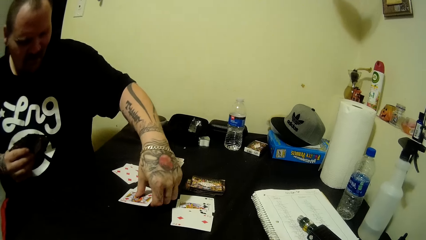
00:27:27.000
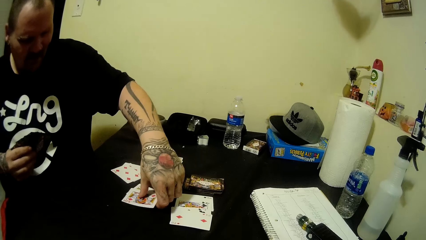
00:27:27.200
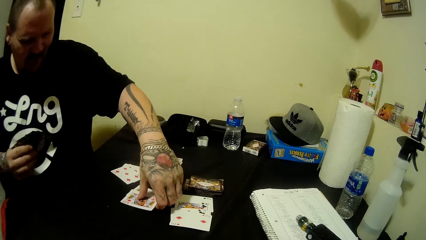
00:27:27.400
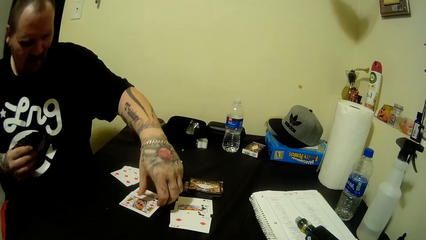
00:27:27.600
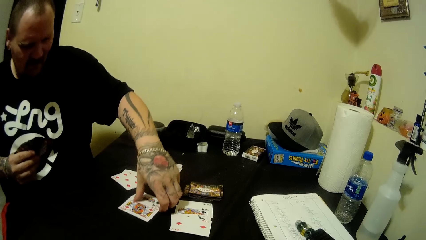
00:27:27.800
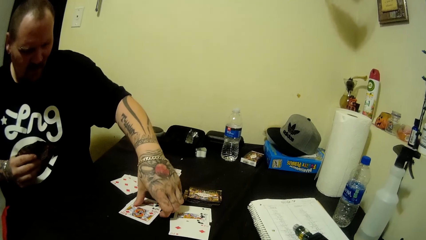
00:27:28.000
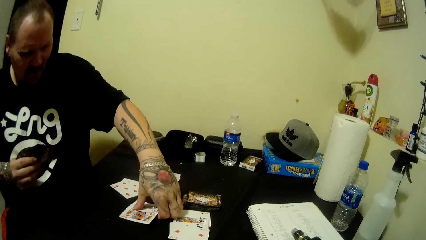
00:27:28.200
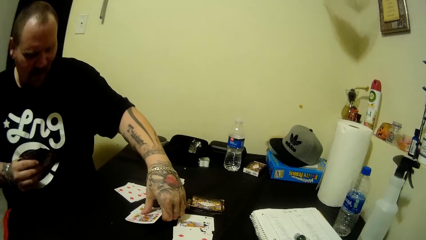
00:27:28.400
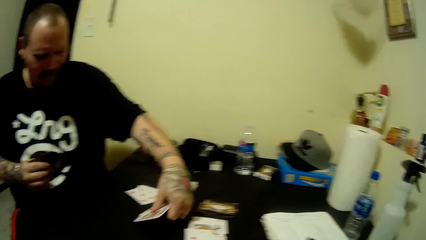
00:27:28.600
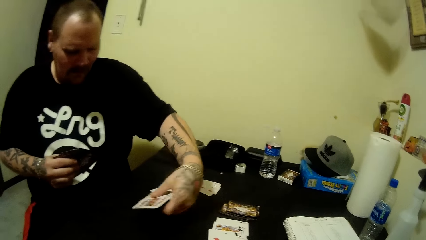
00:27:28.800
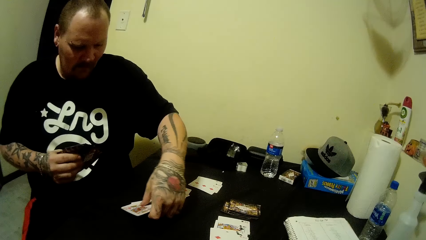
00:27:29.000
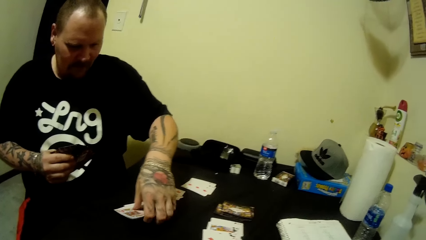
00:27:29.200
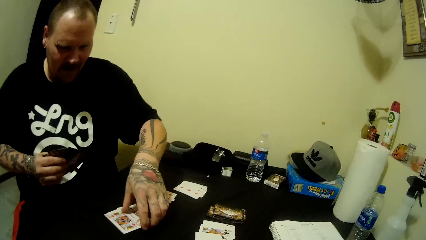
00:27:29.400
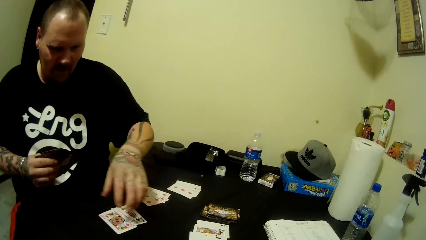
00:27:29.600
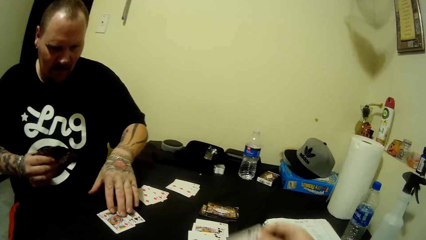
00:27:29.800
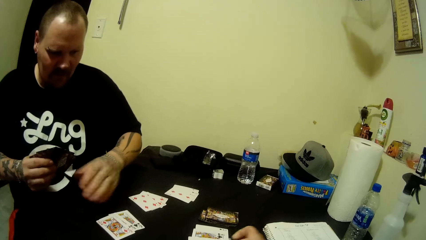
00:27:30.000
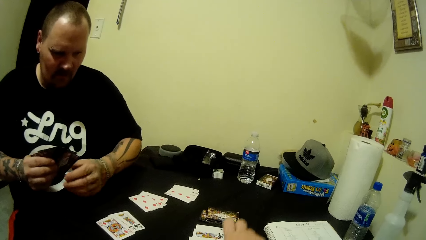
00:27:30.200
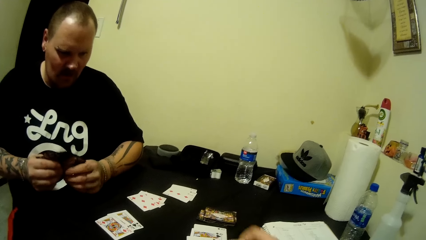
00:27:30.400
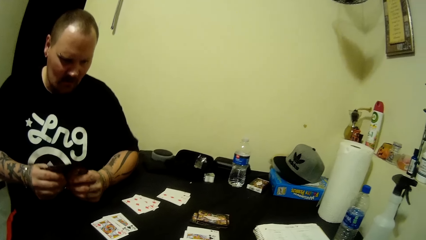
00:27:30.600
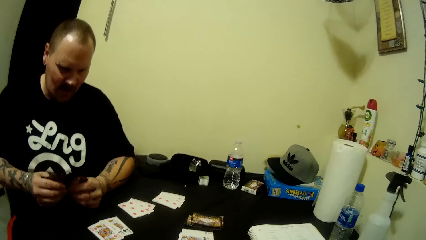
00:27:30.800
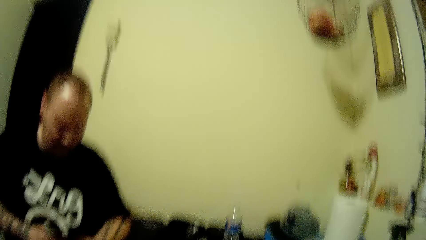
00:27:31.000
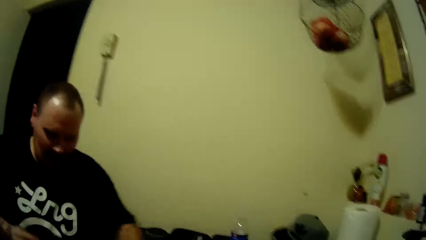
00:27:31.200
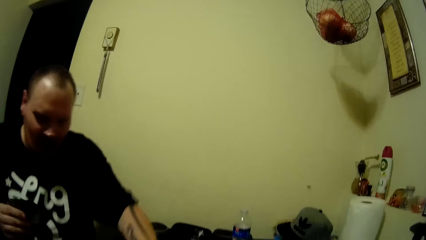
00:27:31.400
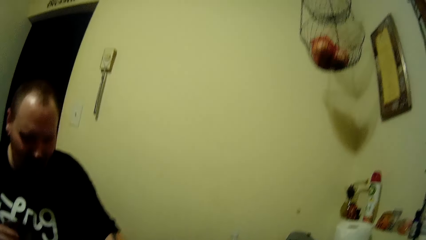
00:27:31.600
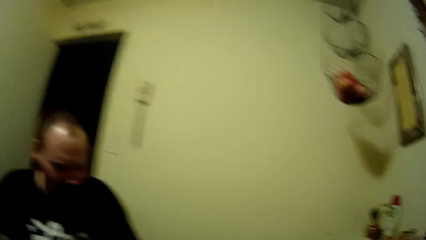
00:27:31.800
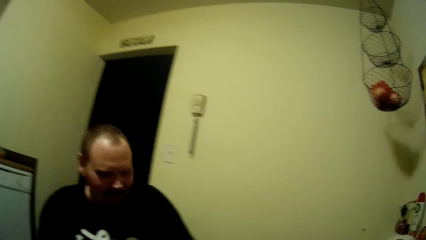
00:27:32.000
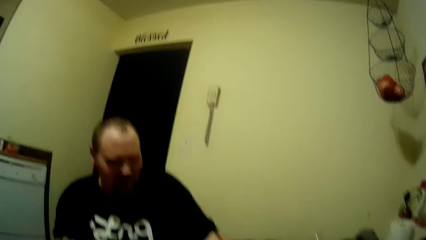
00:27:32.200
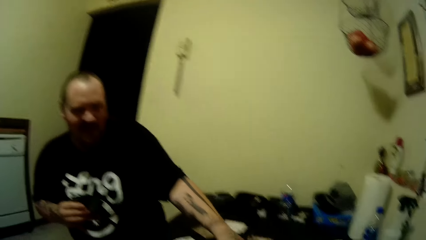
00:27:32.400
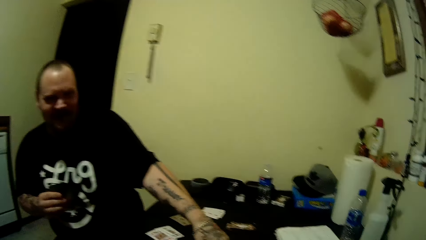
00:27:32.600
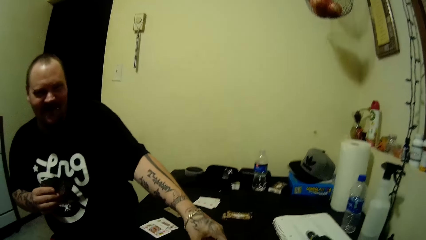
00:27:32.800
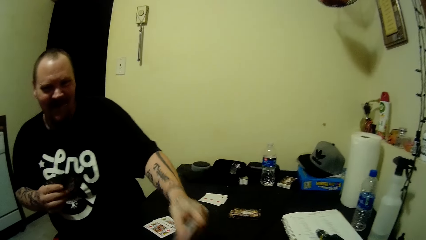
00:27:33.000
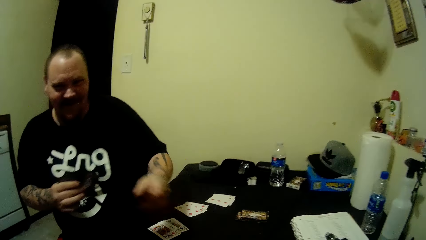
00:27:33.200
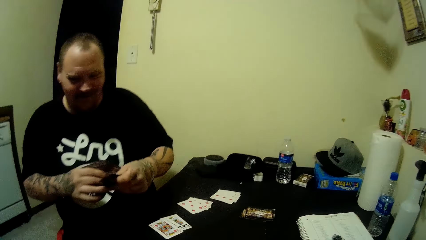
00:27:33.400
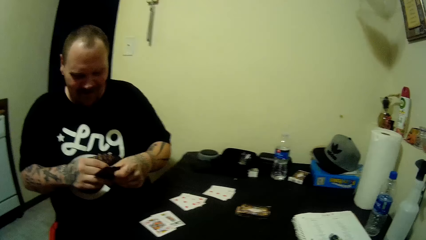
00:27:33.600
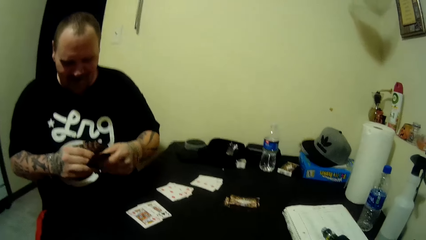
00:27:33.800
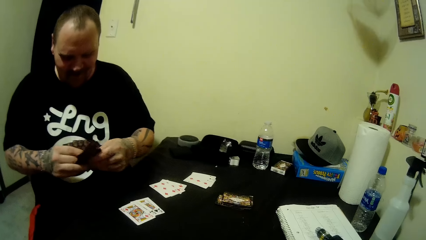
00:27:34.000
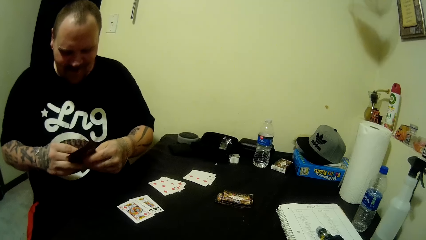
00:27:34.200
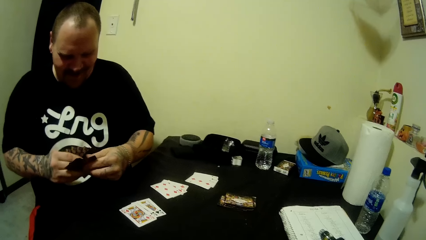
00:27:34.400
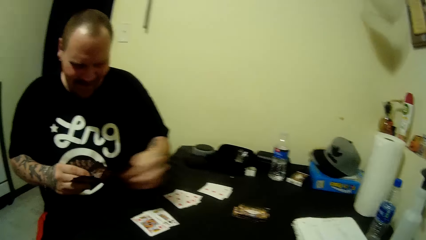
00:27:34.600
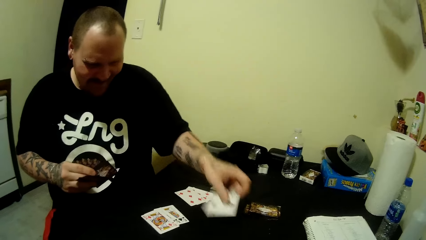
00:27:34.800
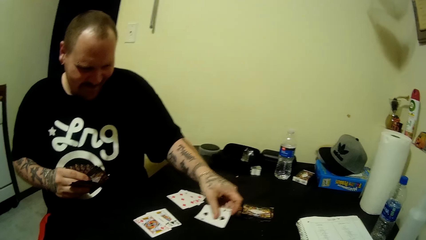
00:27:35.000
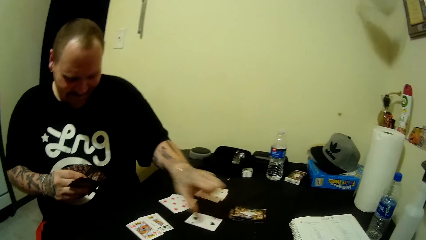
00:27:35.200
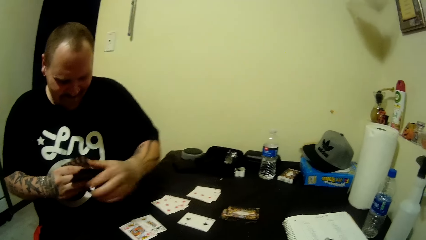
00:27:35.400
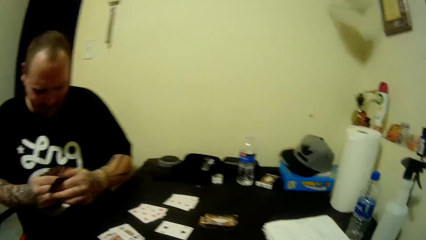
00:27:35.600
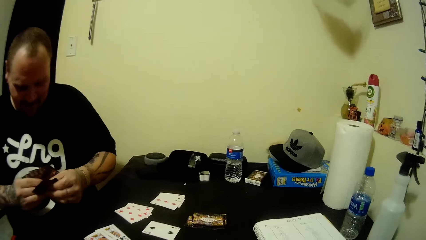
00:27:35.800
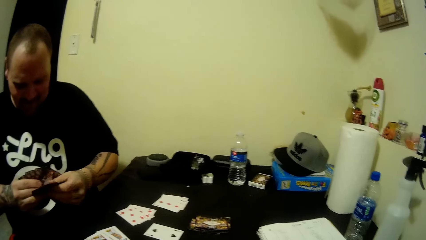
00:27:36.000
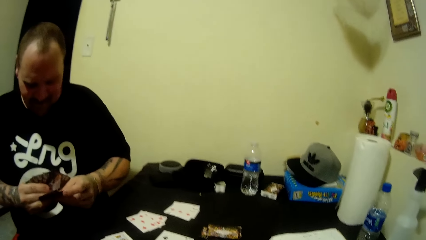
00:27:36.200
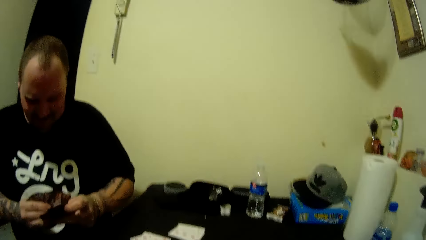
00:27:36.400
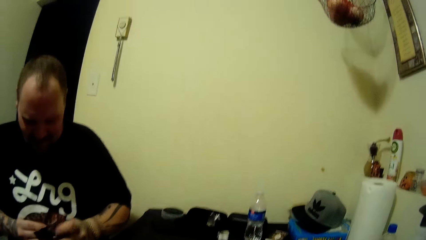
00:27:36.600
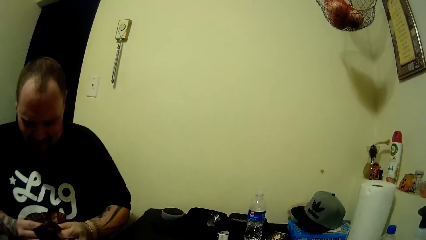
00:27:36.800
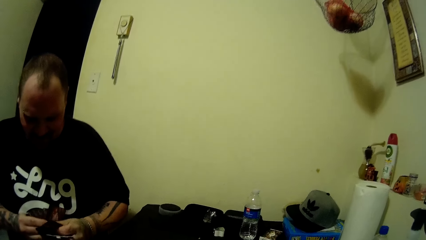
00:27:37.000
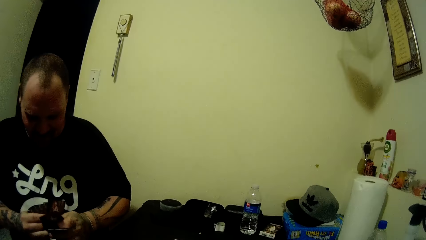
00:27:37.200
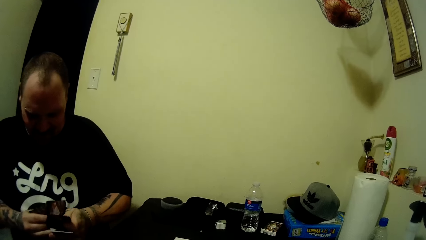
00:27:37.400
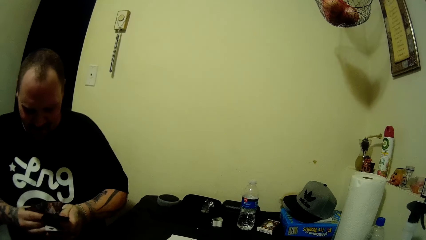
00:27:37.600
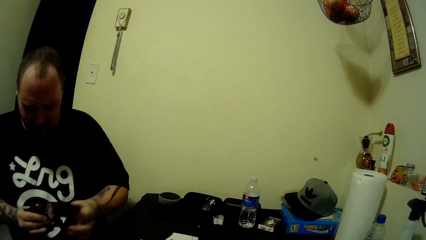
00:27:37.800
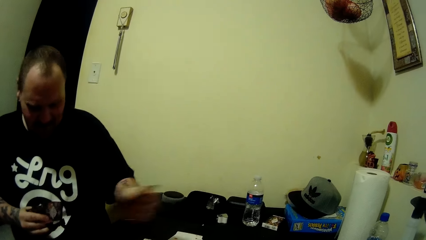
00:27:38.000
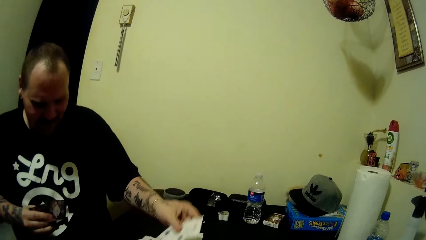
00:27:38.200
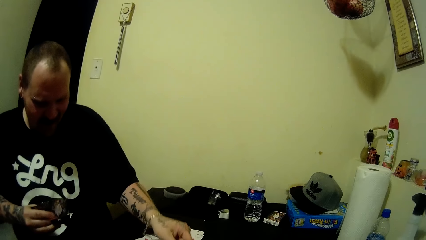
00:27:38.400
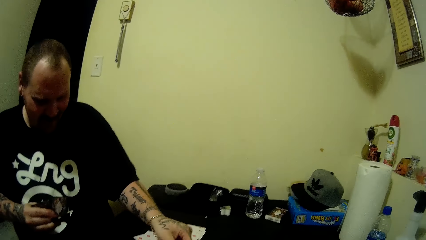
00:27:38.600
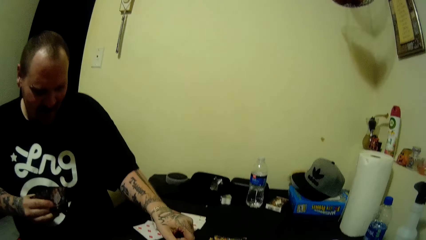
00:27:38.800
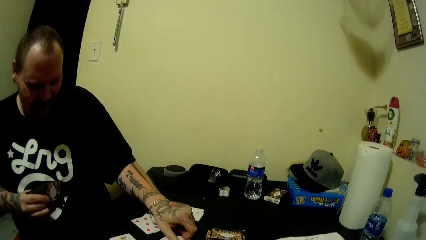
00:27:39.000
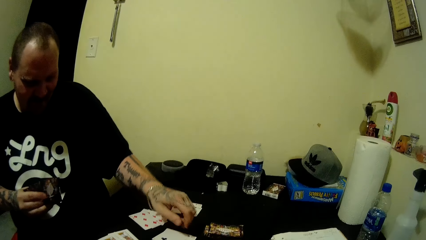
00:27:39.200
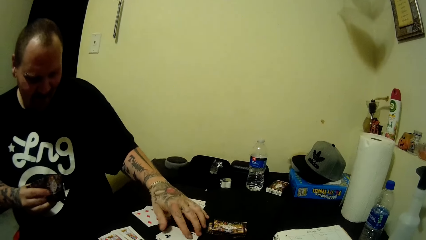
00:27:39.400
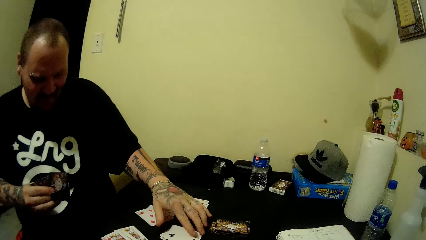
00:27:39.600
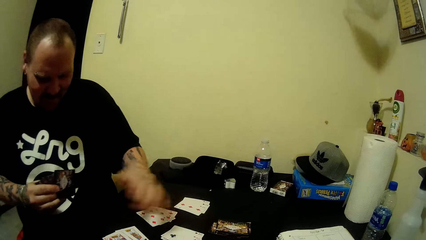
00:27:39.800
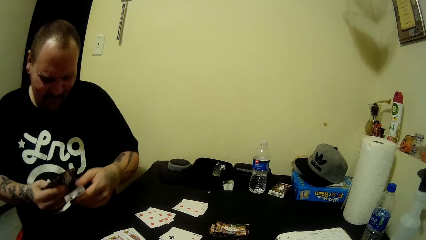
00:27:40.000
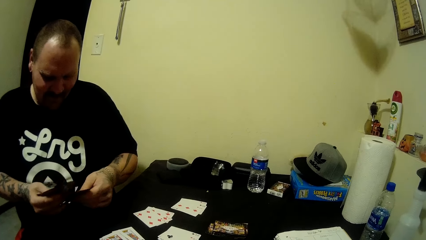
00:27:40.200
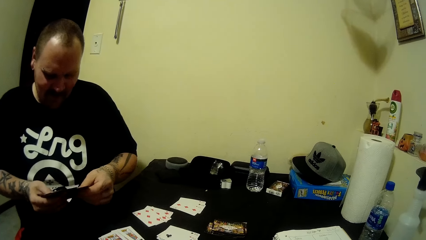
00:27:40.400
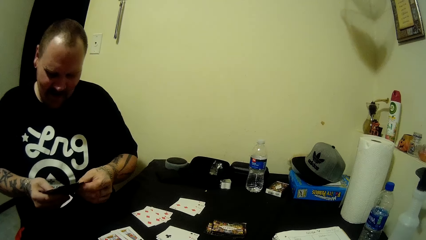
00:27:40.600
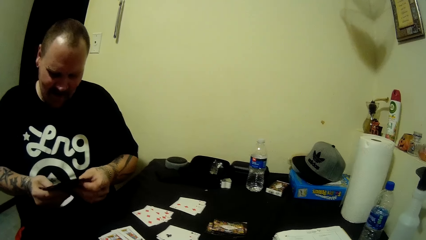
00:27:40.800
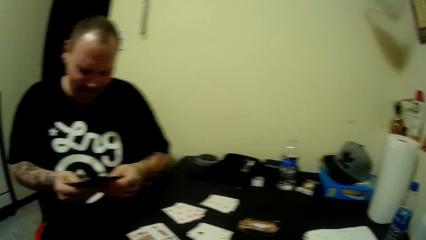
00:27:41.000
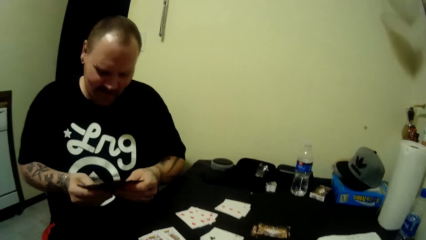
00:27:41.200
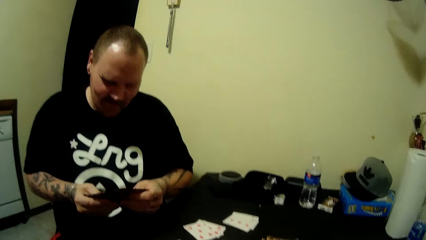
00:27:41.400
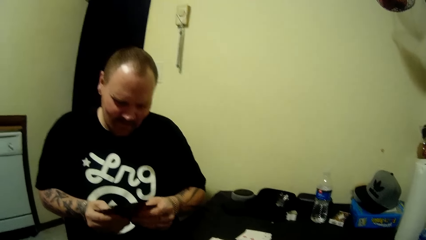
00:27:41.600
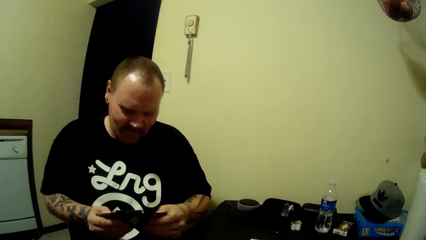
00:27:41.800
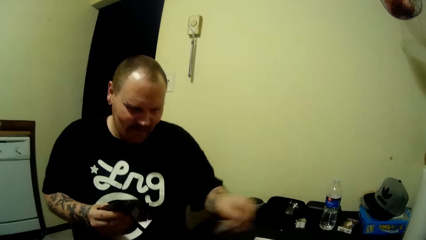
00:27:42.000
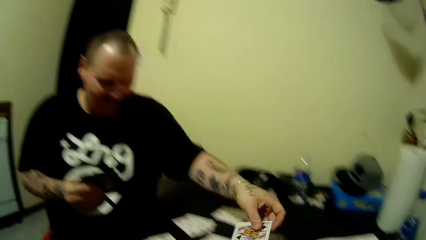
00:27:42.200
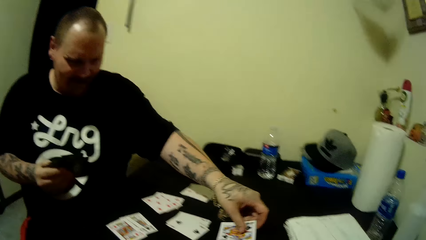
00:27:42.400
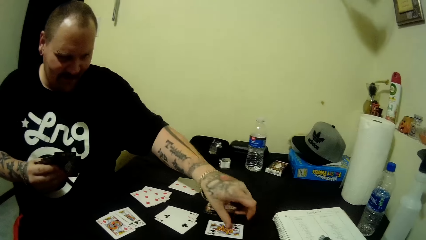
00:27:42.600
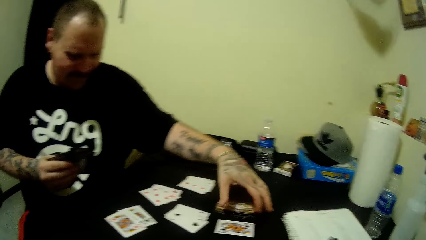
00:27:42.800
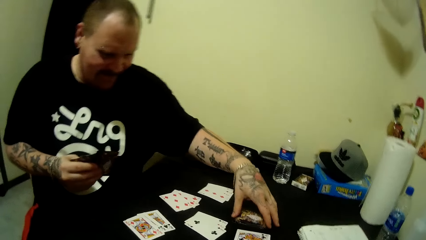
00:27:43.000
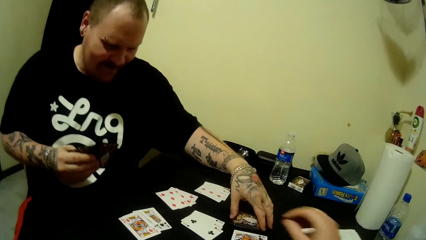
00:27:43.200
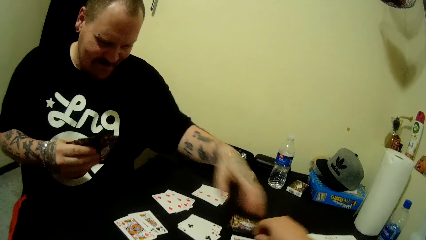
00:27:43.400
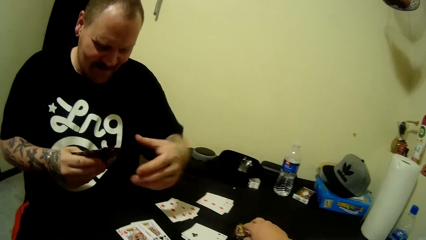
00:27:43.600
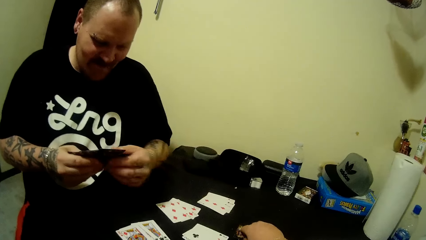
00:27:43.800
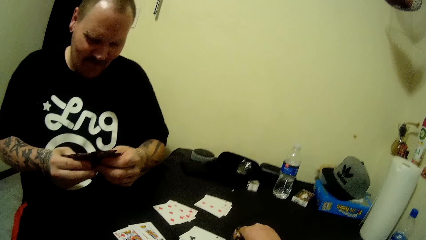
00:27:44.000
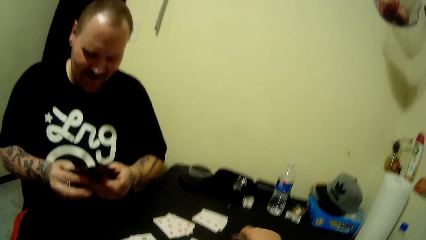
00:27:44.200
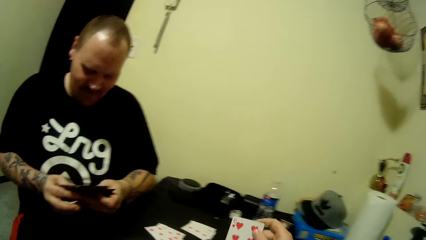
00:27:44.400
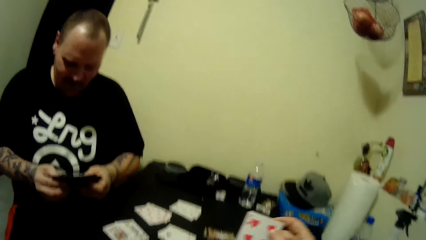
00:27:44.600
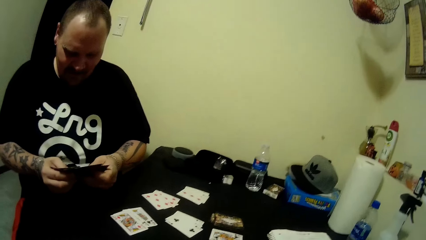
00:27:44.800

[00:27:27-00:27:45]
A man puts the cards on the table, picks the cards, and puts the cards on the table. The camera wearer puts the cards on the table. They play cards with the man. The man converses. The camera wearer converses. The man picks the card, puts the card on the left hand, and puts the card on the table. The camera wearer converses. The man takes the cards, puts the cards on the table, and looks at the cards. The camera wearer converses. The man takes the card, puts the card on the table, moves the cards, and converses.
